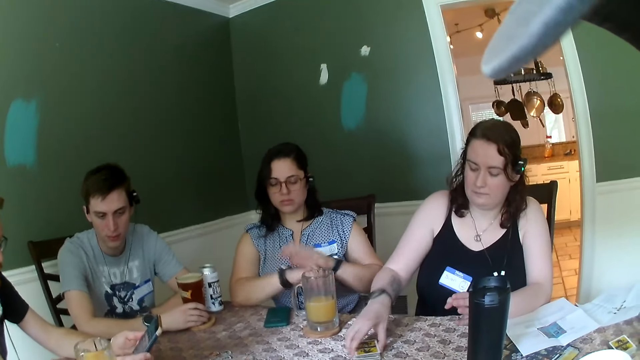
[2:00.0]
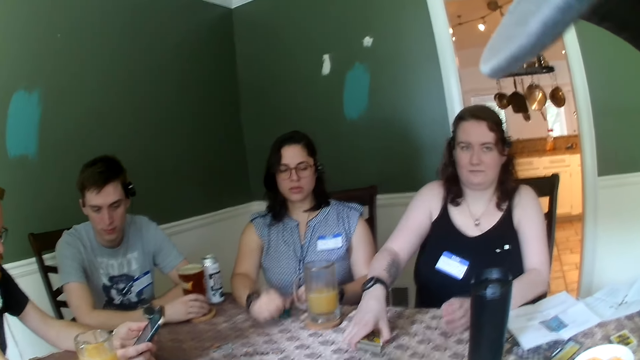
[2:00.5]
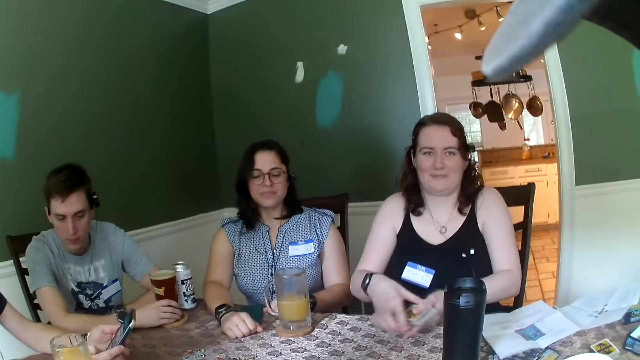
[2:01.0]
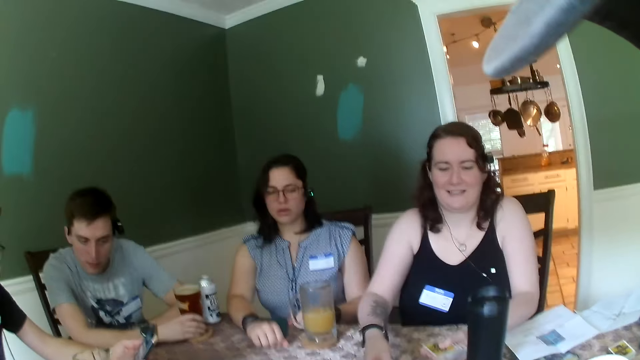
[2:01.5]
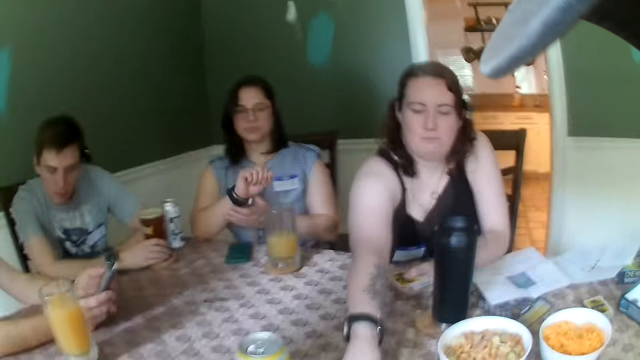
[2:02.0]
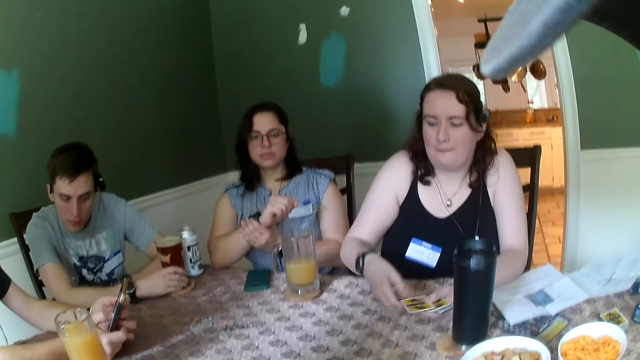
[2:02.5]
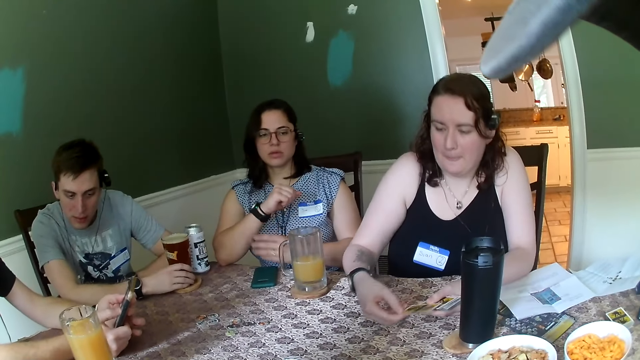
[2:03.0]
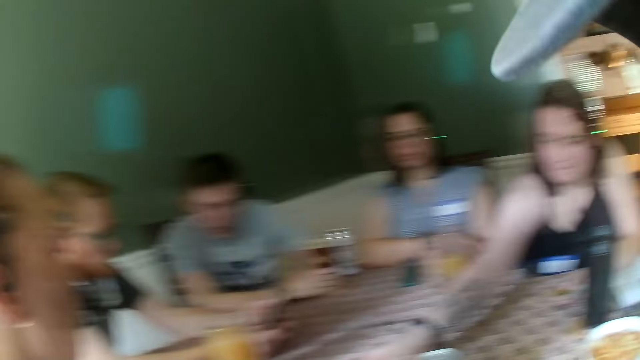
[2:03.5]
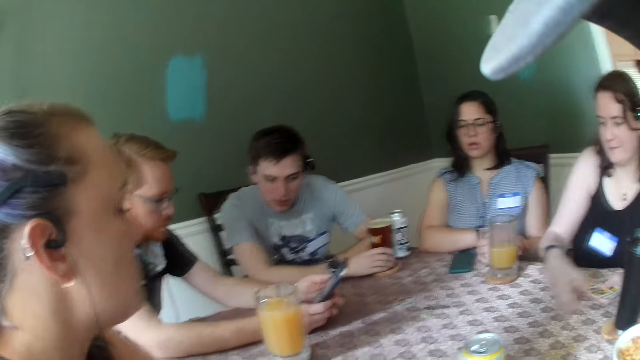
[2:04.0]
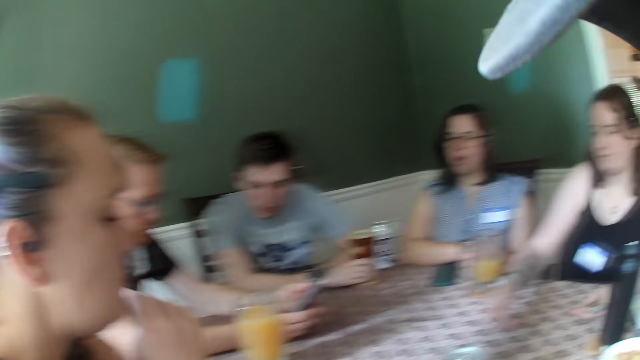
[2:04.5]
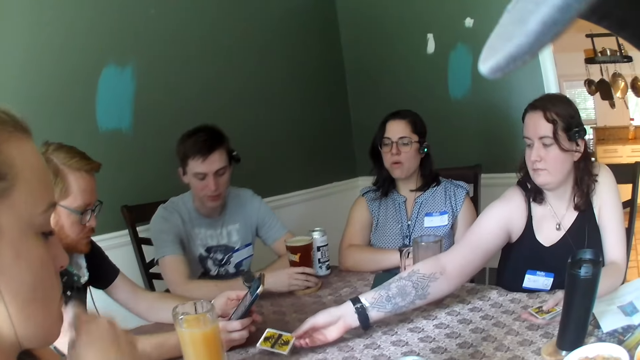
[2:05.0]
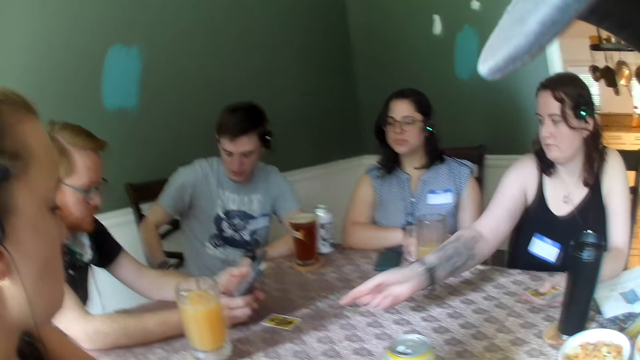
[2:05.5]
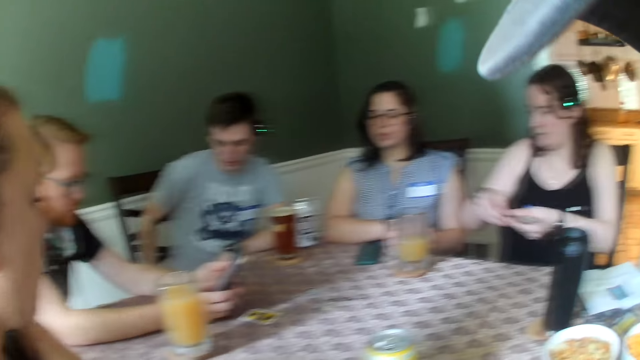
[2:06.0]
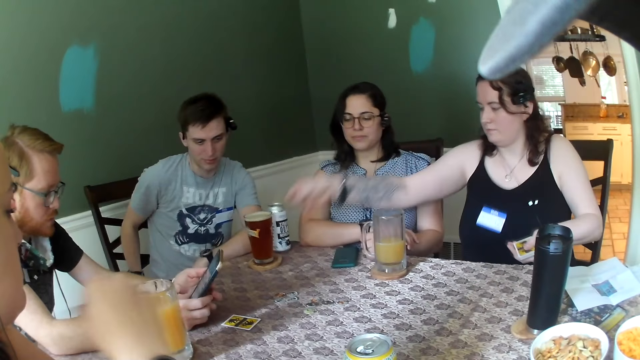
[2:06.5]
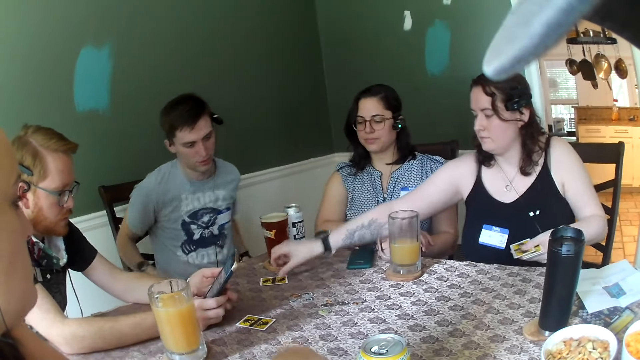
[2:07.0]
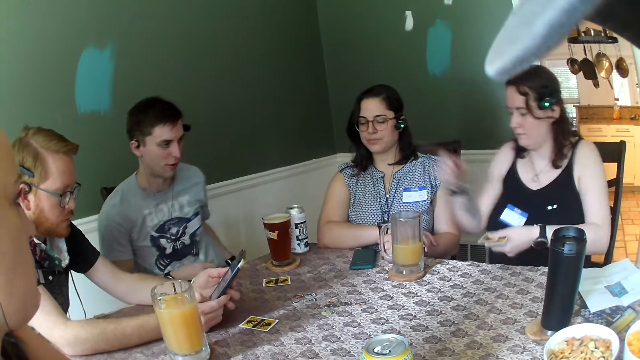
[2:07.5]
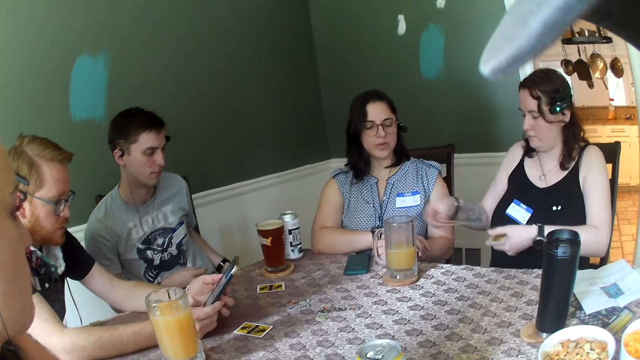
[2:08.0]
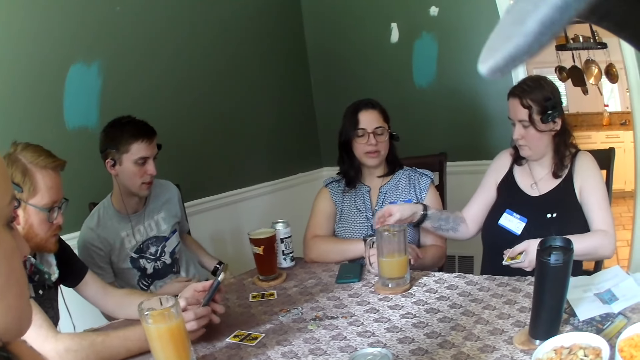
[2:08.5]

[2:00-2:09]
The woman takes the cards on the table with her right hand. She shares the cards on the table with her right hand. A man converses with another woman. The first woman drops the card on the table with her right hand. She drops the card on the table again. Someone talks.

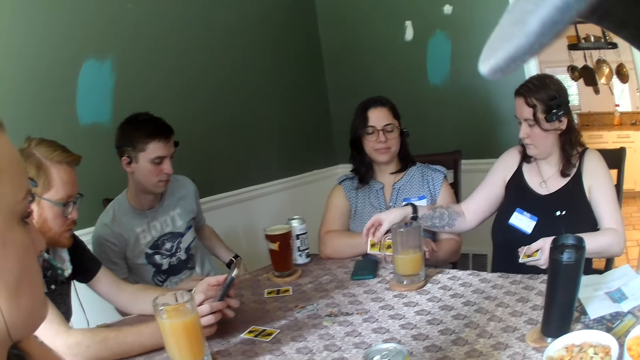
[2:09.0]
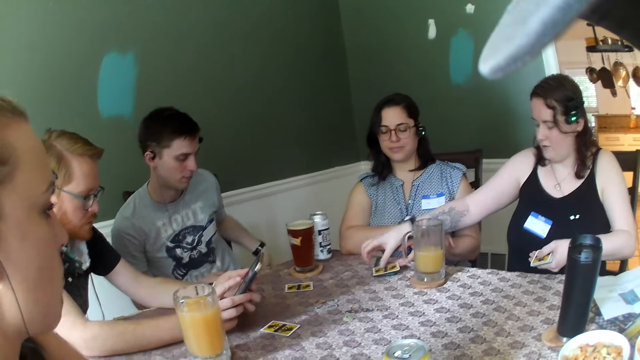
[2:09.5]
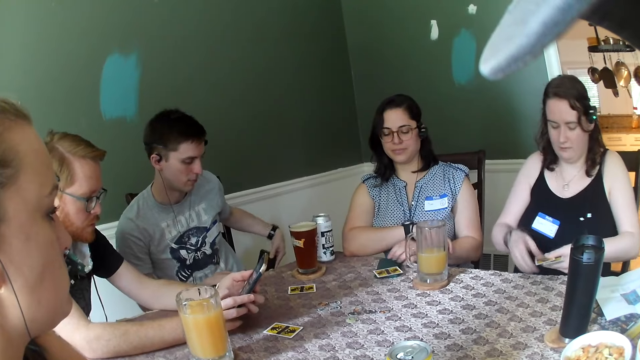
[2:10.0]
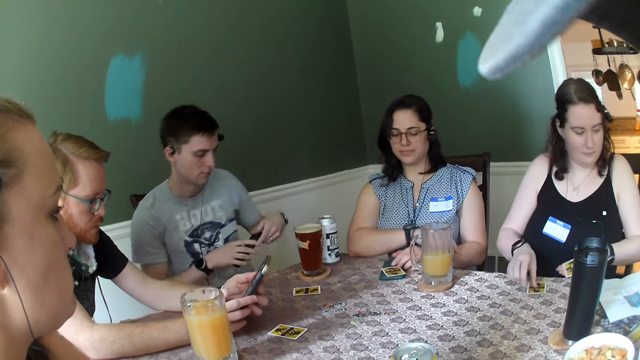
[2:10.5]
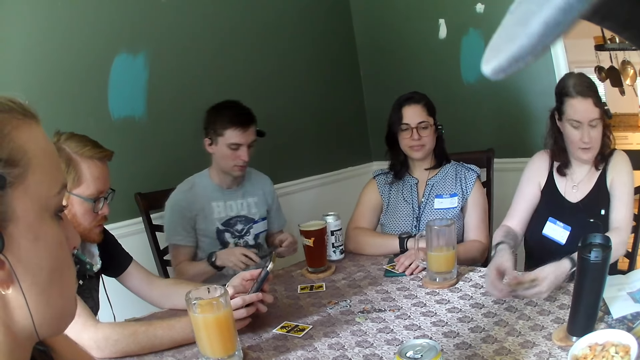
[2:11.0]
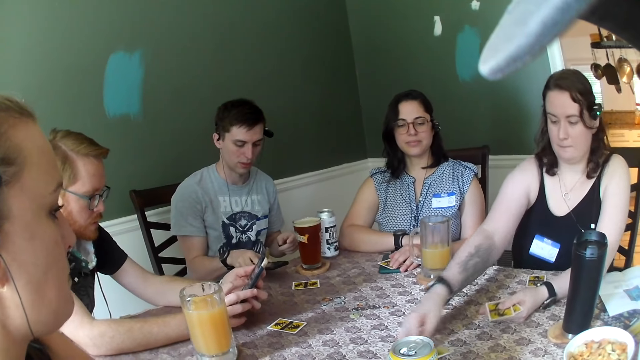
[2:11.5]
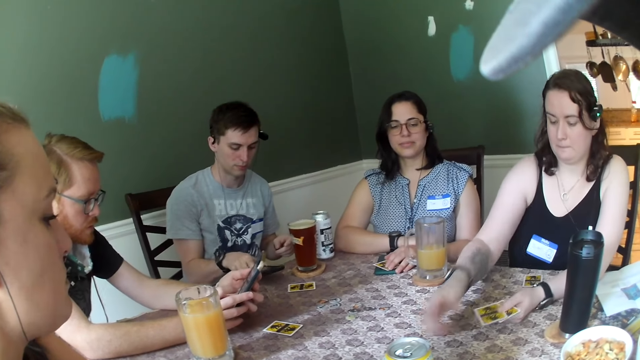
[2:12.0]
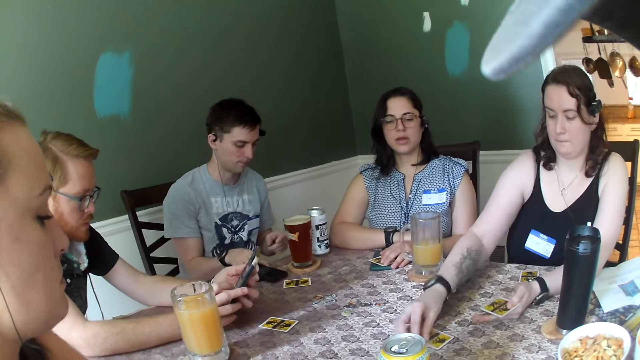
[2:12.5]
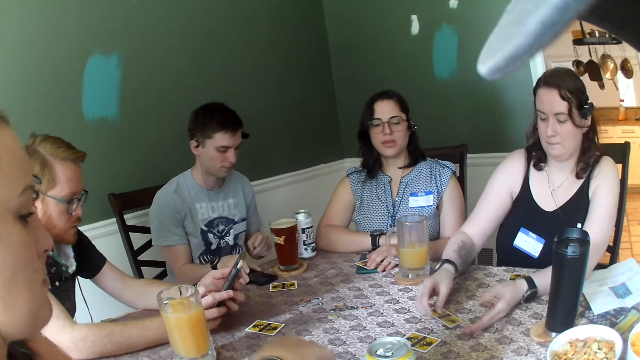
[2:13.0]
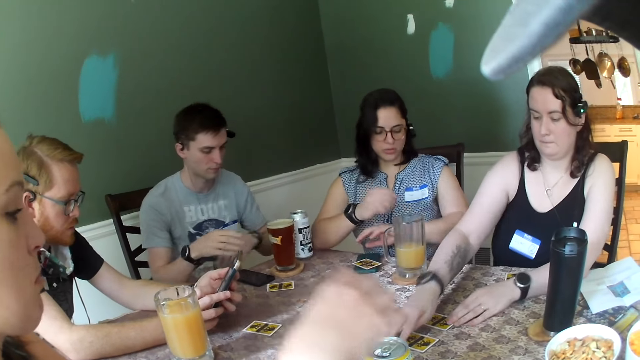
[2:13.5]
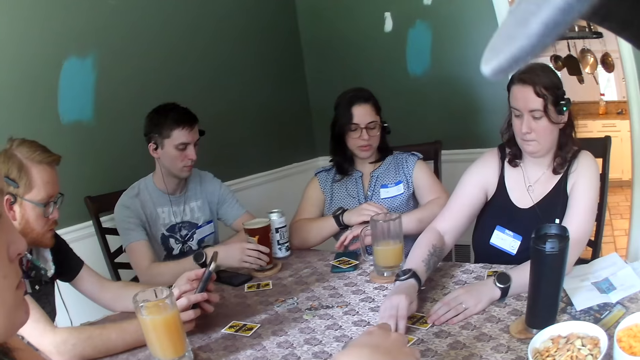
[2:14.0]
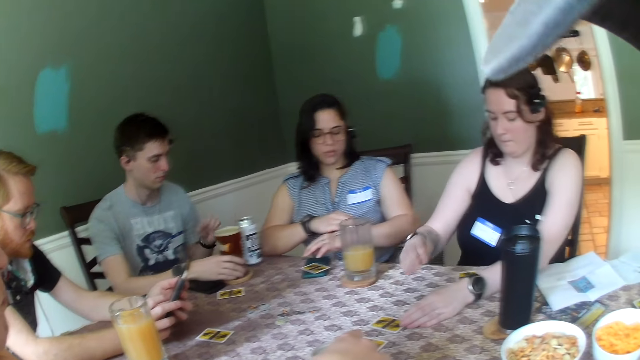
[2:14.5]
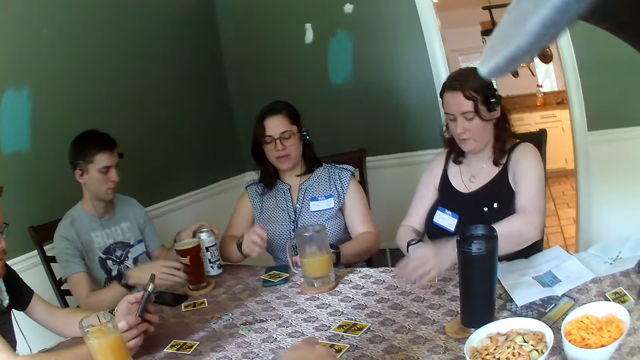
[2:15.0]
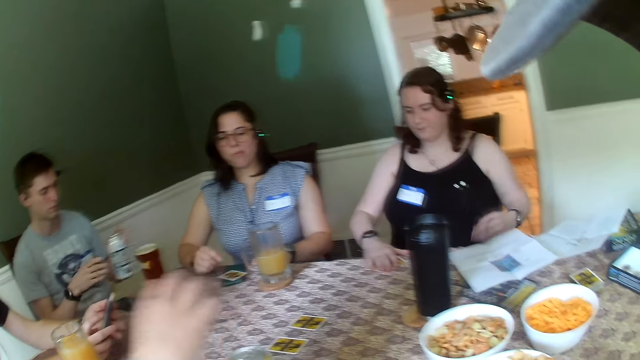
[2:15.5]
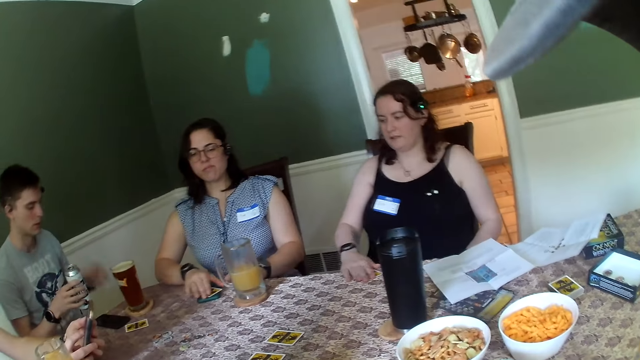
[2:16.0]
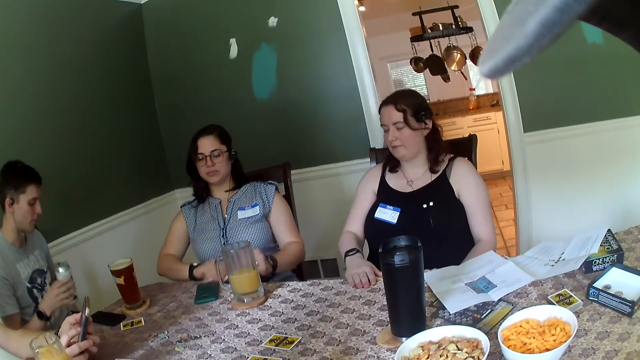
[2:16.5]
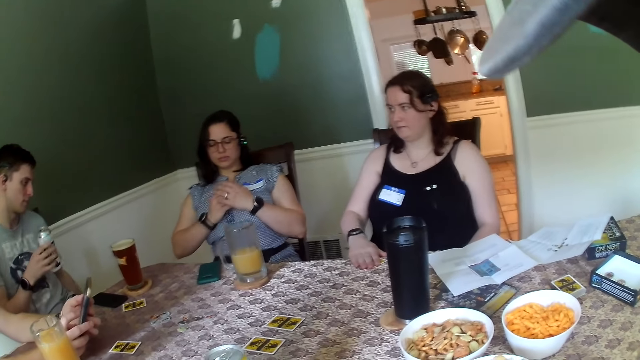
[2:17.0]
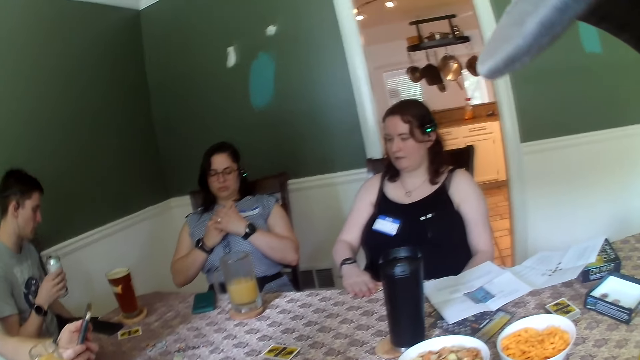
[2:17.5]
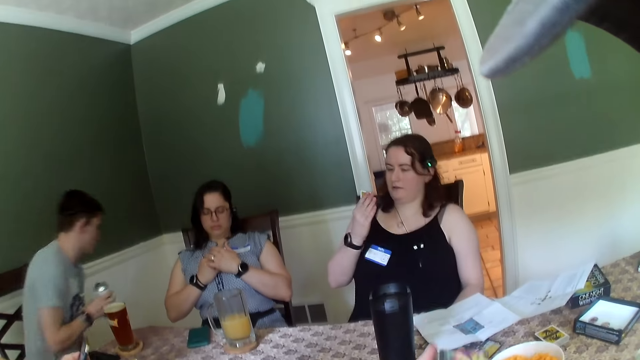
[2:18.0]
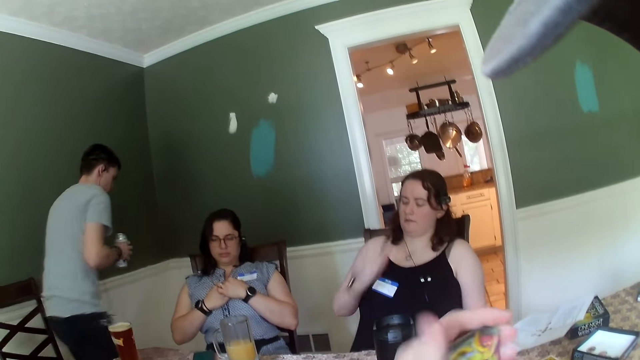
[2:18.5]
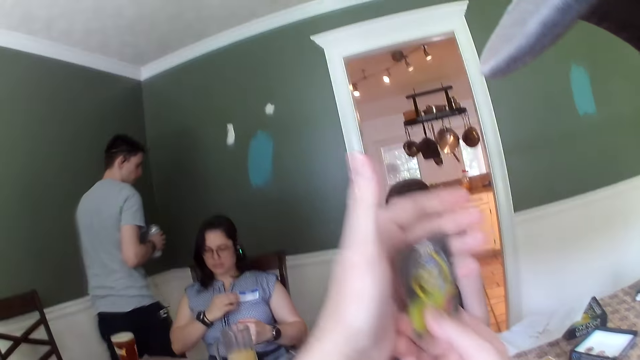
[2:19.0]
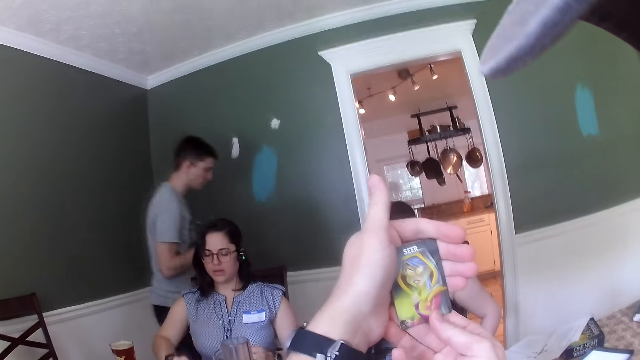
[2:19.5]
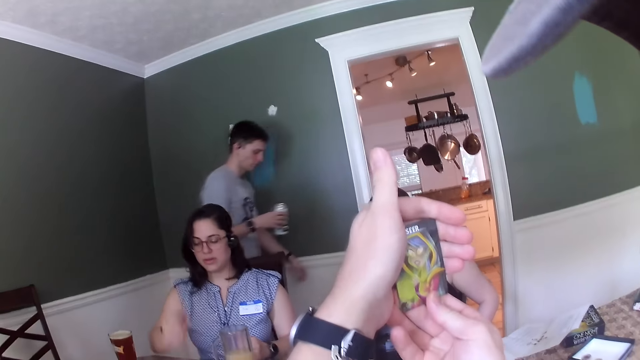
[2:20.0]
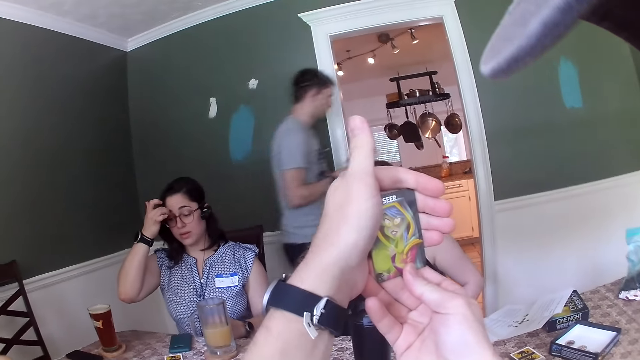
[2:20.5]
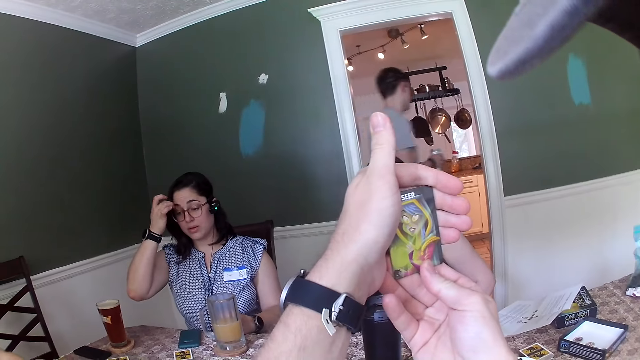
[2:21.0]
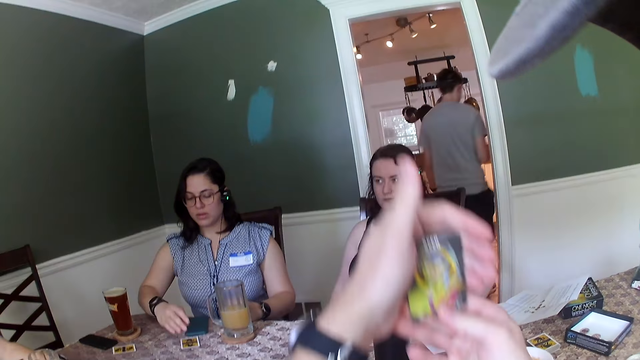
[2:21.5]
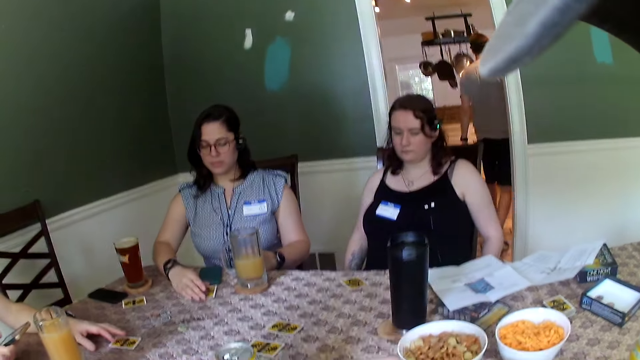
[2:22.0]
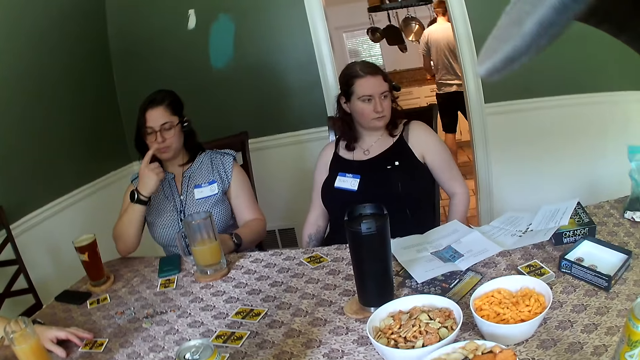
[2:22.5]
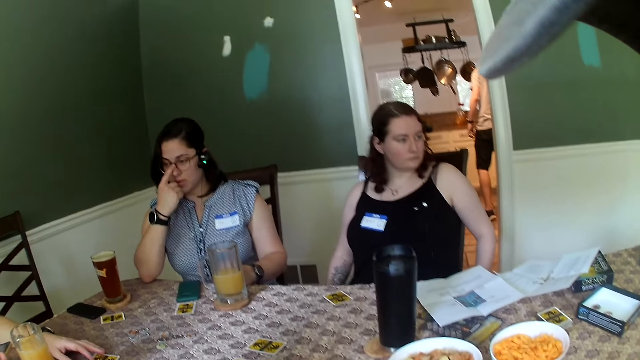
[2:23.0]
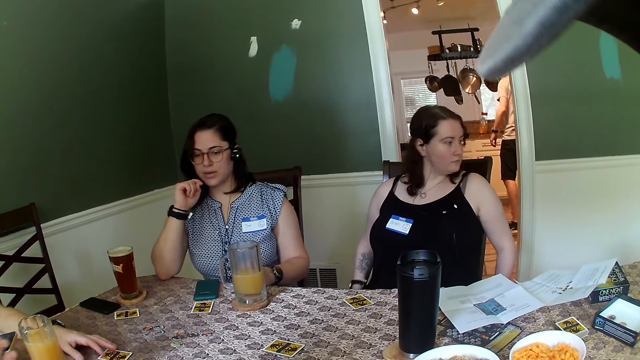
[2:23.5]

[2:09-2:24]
Someone talks. A man brings out a phone from his pocket with his left hand. A woman touches the card on the table with her left hand. Another woman drops the card on the table with her right hand. She drops the card repeatedly. The camera wearer adjusts a watch on her left hand with her right hand. The other woman takes a card from the table with her right hand. The first woman picks up the card from the table with her right hand. The man stands up from a chair. The camera wearer picks up a card from the table with his left hand. Someone walks. The camera wearer looks at the card. The first woman scratches her forehead with her right hand.
